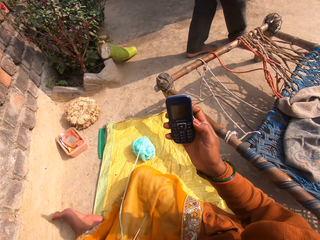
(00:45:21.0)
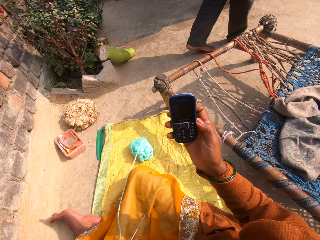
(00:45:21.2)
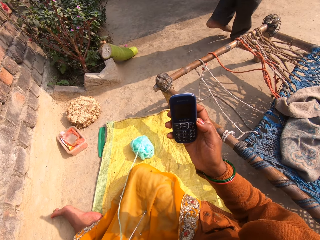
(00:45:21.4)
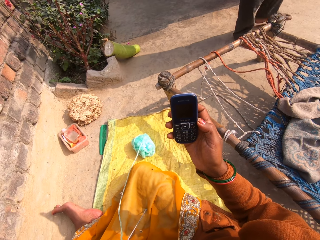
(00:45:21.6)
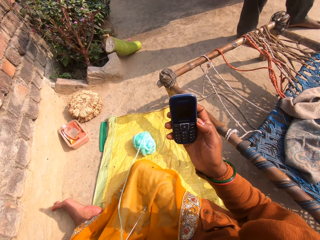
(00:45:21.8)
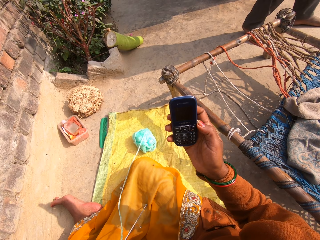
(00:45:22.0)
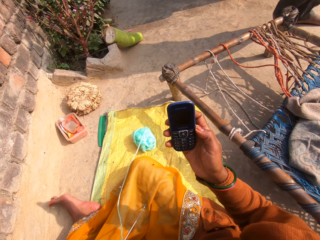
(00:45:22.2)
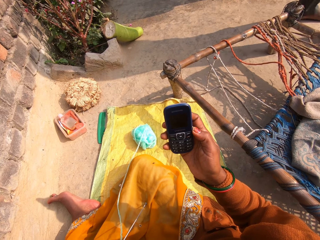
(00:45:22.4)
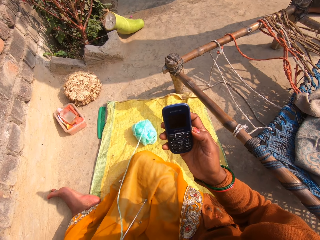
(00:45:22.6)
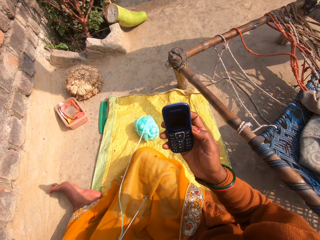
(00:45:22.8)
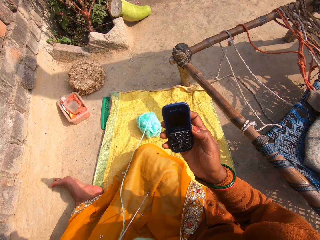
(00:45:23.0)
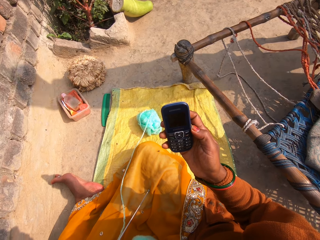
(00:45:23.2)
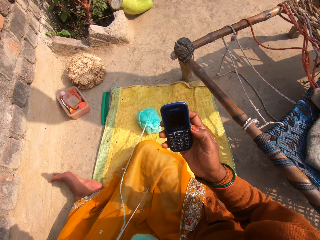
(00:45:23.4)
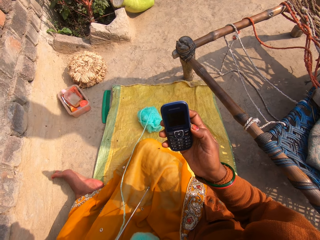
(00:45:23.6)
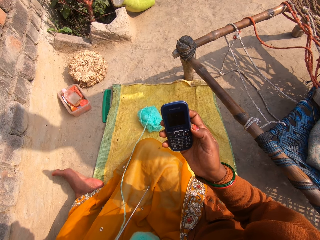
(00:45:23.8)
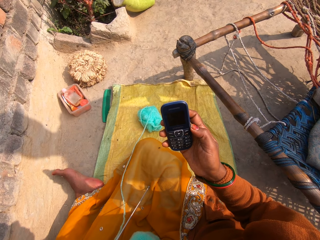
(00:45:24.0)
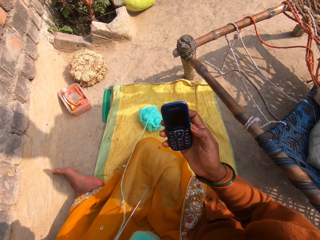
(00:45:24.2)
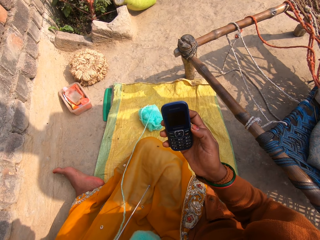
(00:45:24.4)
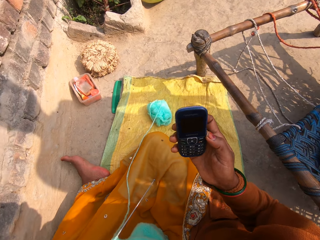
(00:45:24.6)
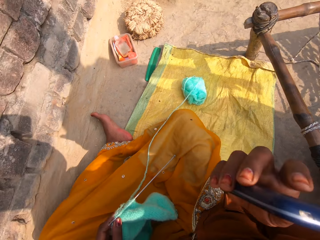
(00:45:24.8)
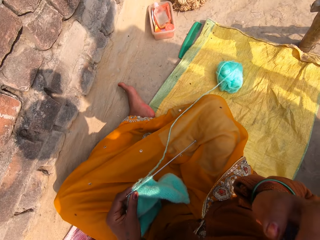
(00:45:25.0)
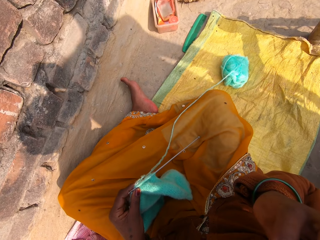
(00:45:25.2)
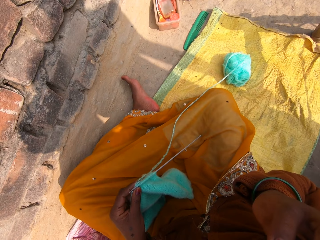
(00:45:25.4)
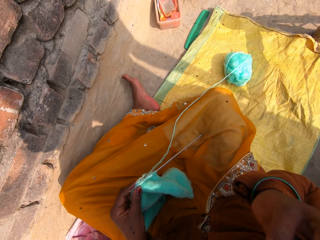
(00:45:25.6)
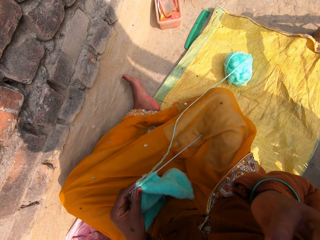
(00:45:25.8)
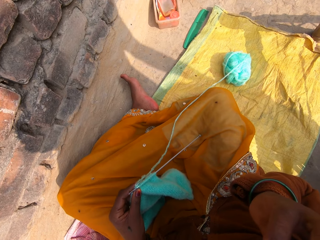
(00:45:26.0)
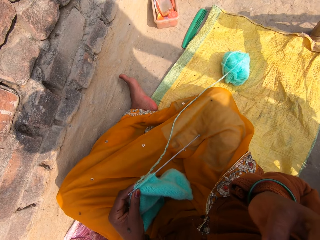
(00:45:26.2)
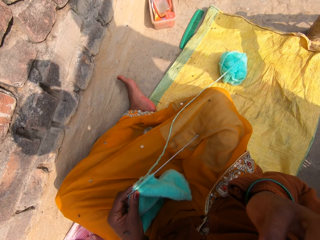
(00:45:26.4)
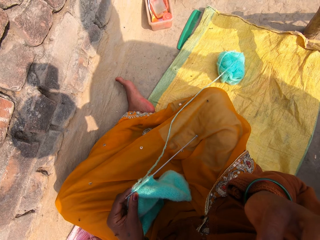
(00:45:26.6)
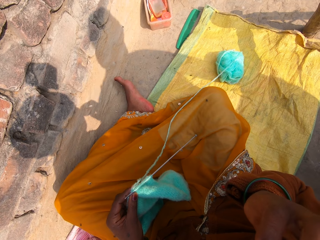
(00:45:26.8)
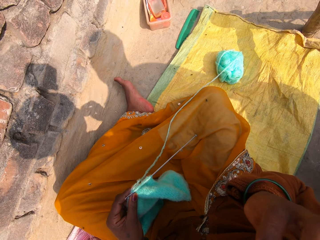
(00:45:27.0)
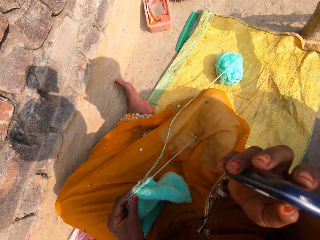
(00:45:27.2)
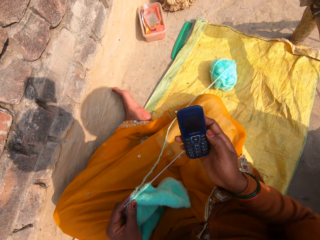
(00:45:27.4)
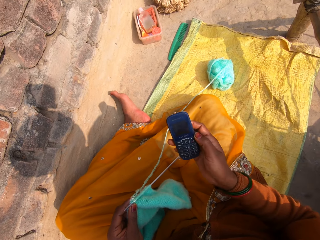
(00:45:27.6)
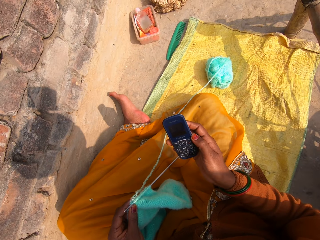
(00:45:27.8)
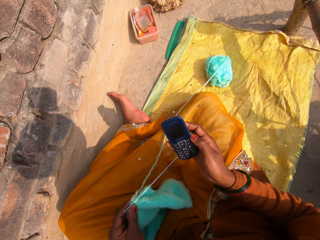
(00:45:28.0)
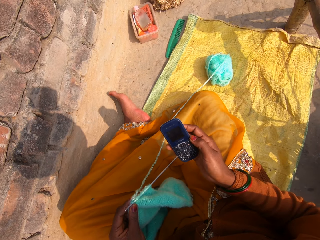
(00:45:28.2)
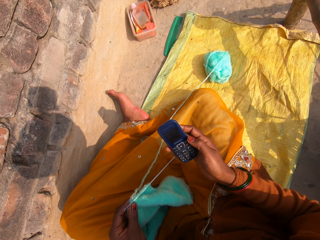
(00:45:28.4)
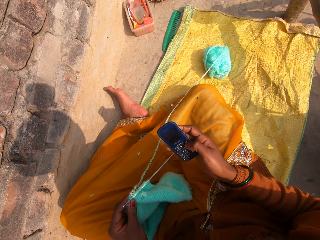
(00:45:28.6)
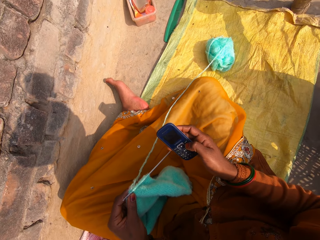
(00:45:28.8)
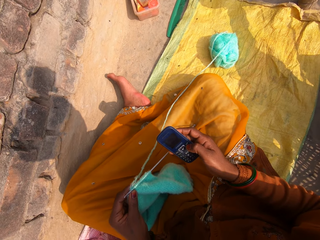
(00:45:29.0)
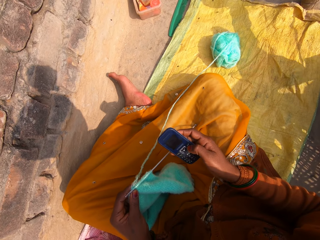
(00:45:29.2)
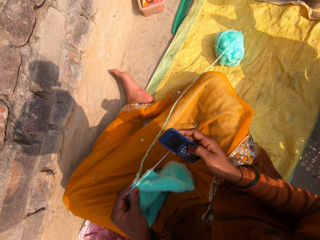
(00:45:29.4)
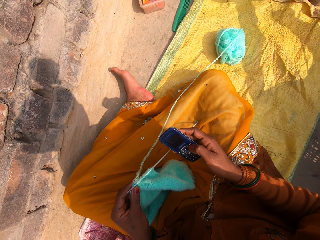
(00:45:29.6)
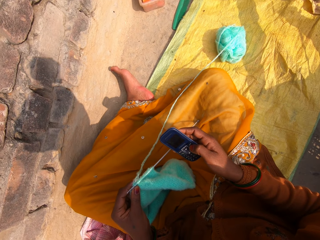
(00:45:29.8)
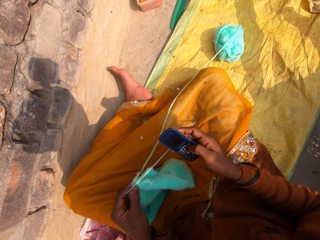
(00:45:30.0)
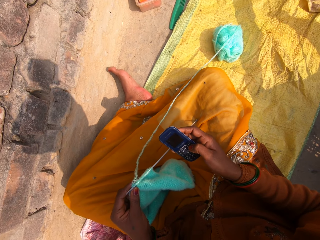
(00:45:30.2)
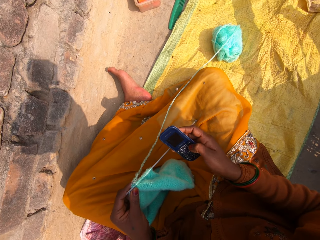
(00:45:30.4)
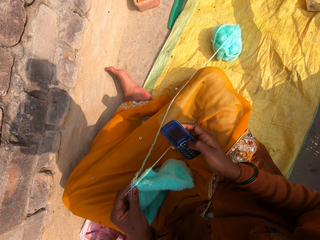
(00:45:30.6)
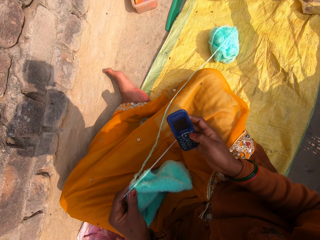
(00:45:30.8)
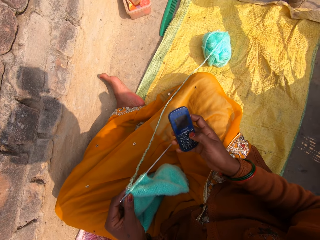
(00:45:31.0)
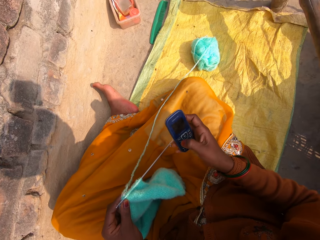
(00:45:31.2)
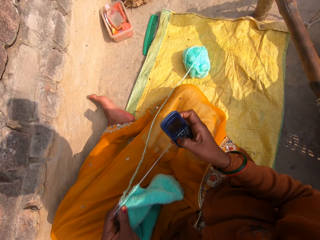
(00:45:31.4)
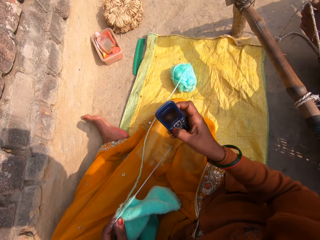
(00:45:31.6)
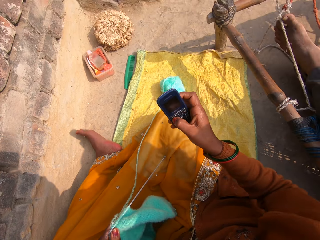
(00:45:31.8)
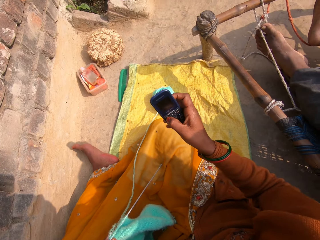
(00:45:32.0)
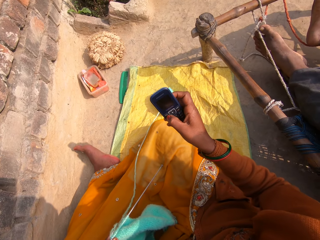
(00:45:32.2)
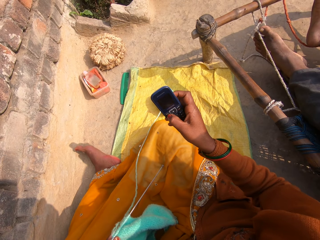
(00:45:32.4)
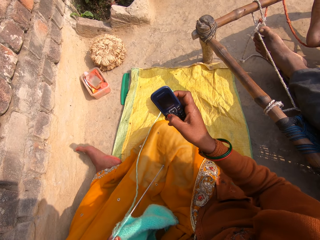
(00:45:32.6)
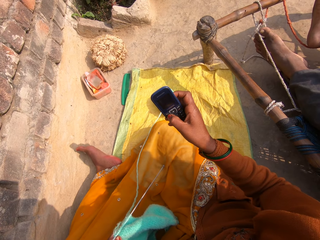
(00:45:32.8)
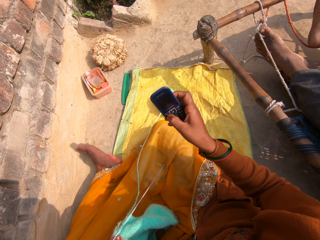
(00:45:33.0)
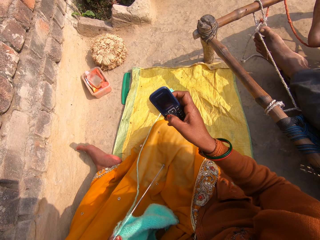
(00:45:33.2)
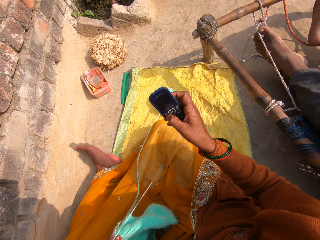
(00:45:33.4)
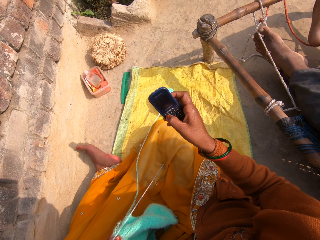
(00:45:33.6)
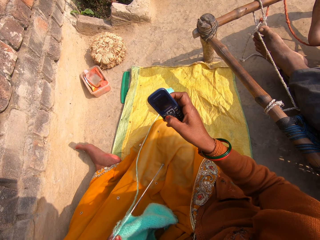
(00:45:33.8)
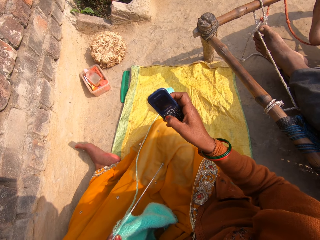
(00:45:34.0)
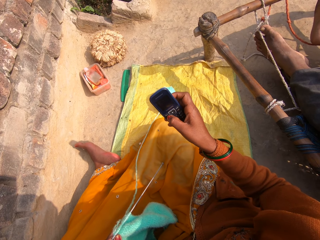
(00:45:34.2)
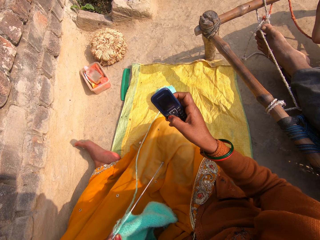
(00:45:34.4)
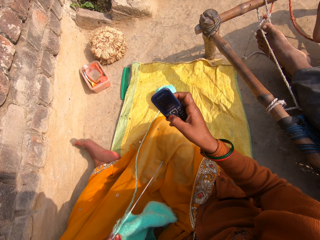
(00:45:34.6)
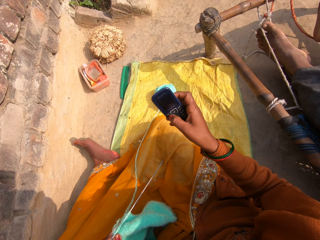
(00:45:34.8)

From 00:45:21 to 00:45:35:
The camera wearer puts the phone in her ear. She speaks to the phone. She touches several buttons on the phone with her right thumb. She converses with a man.

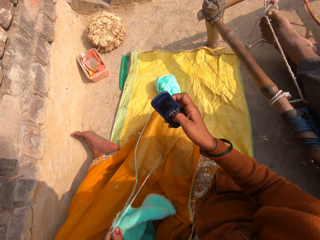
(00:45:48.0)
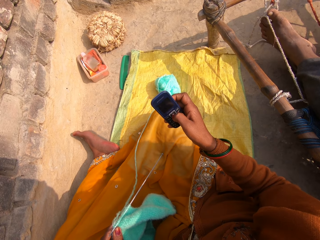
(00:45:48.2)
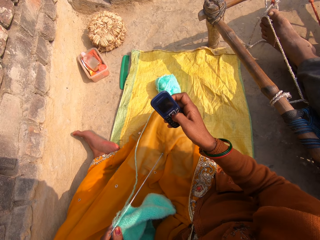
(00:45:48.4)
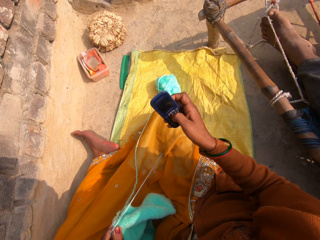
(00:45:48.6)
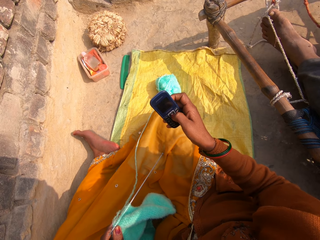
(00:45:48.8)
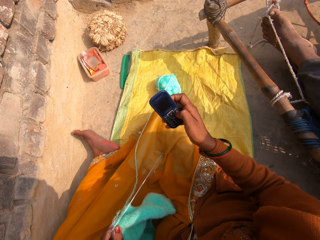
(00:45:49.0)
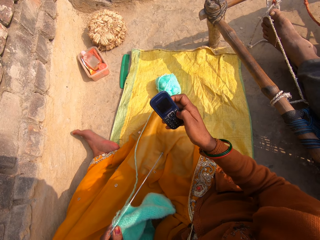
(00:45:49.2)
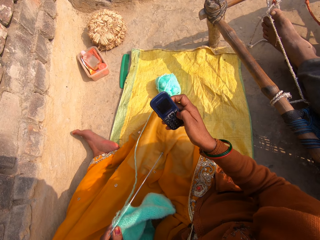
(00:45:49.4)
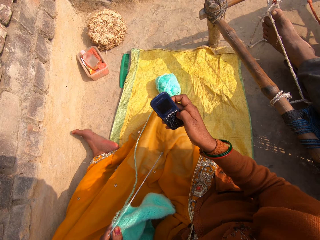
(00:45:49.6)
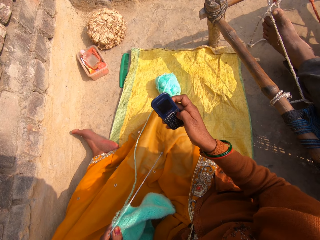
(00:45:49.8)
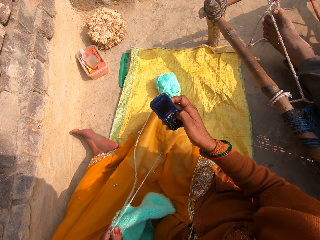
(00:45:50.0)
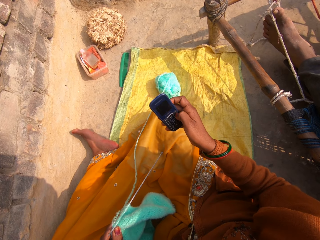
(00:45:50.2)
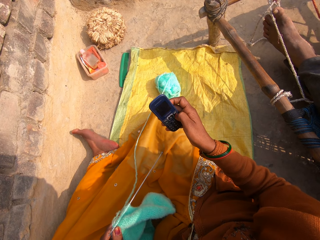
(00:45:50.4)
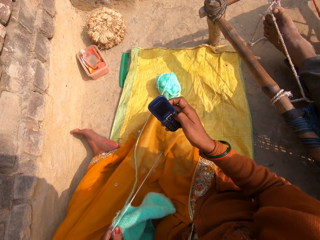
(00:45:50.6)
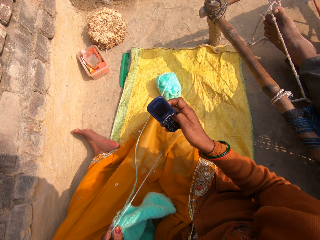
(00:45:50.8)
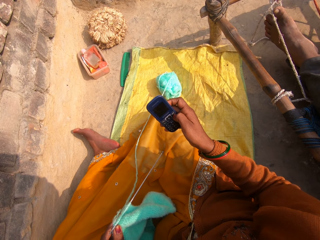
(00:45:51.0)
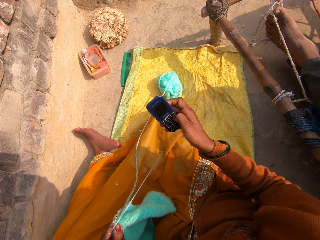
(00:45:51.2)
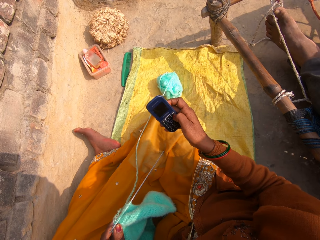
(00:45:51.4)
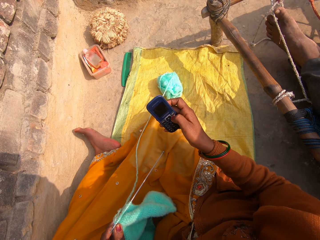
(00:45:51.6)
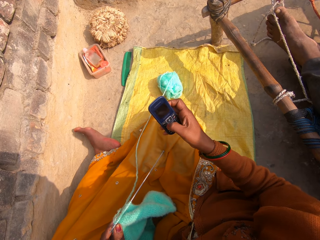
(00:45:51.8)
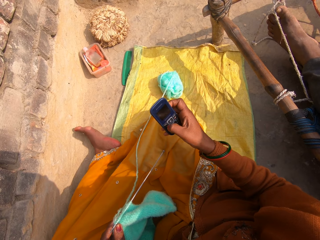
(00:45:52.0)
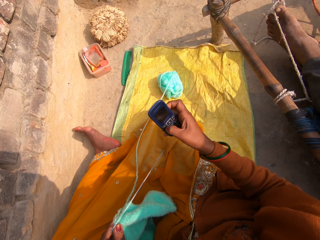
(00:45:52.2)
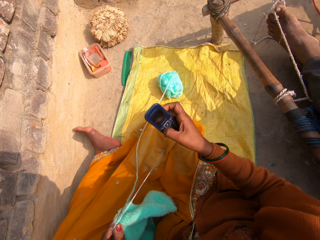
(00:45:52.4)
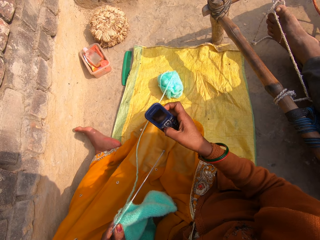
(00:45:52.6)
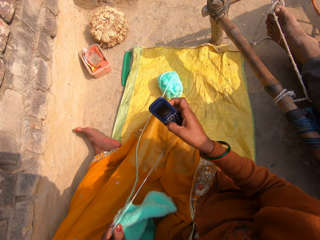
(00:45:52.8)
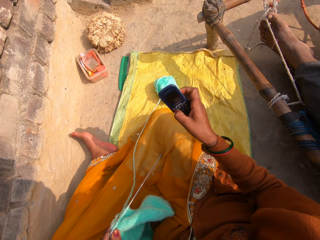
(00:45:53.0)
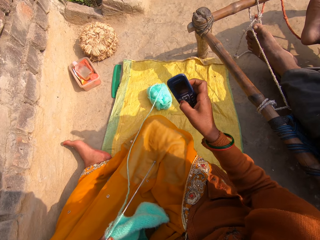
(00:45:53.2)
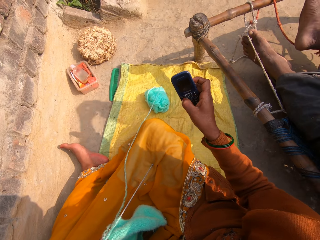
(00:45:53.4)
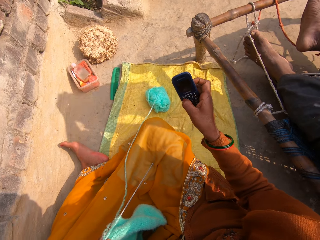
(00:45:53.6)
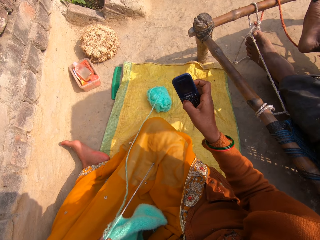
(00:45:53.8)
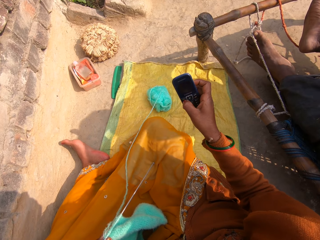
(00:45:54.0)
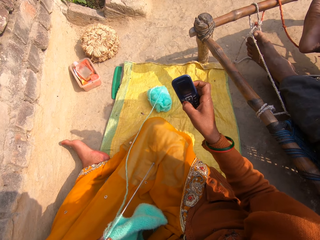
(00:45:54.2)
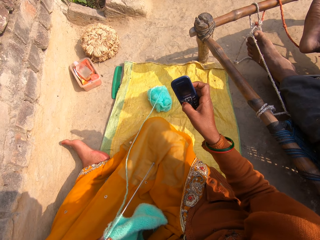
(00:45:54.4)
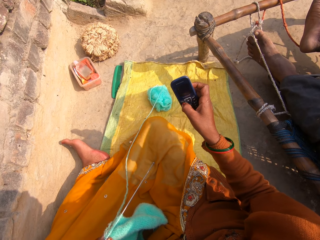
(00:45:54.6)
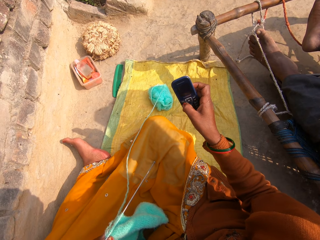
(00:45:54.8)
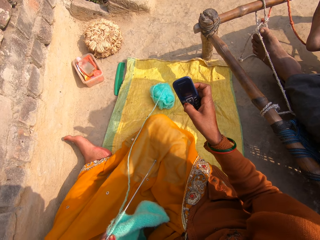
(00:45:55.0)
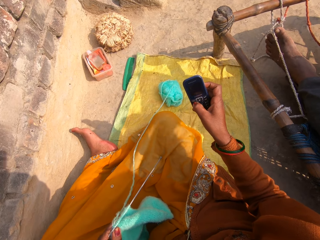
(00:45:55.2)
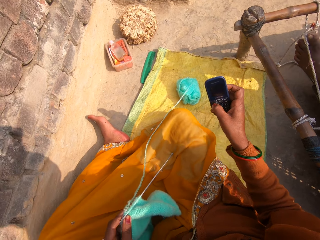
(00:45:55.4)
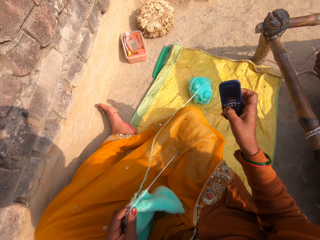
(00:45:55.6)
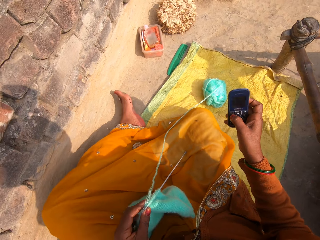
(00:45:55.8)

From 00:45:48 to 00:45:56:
The camera wearer presses the phone.
